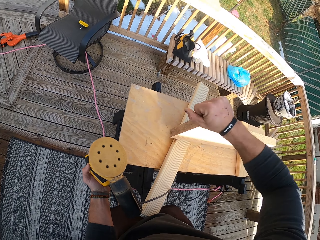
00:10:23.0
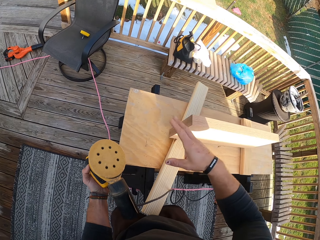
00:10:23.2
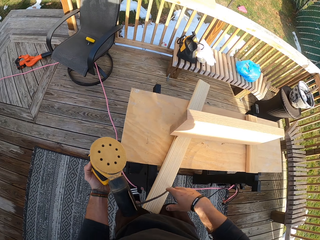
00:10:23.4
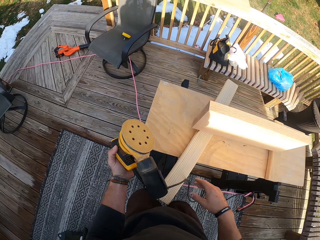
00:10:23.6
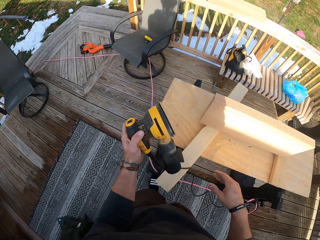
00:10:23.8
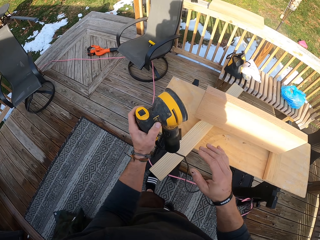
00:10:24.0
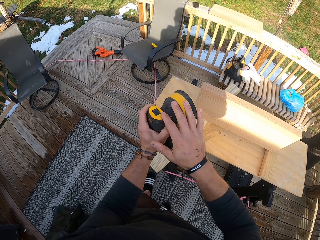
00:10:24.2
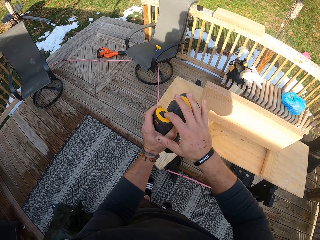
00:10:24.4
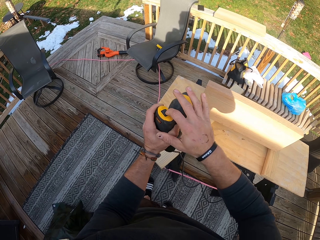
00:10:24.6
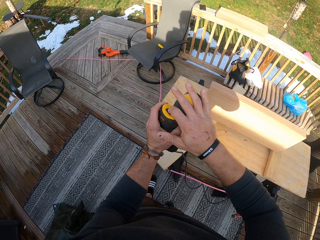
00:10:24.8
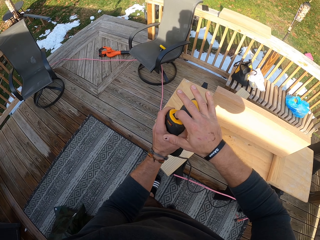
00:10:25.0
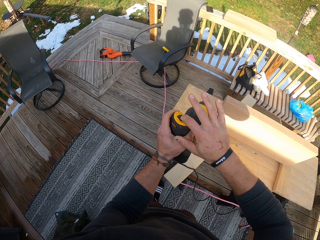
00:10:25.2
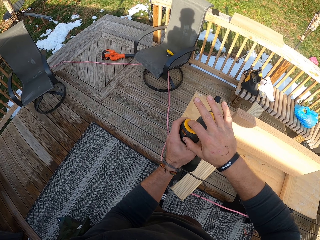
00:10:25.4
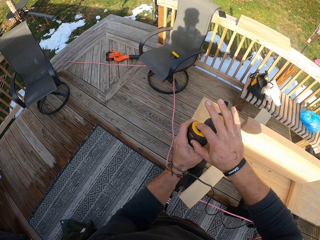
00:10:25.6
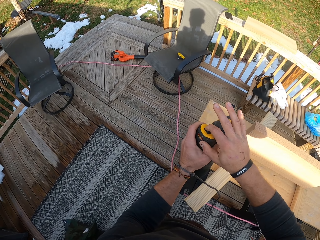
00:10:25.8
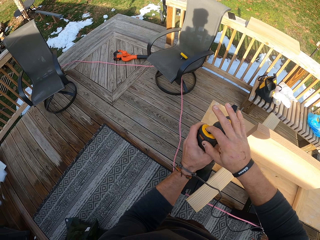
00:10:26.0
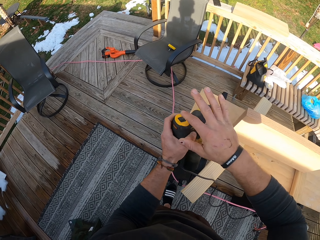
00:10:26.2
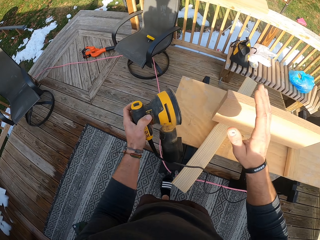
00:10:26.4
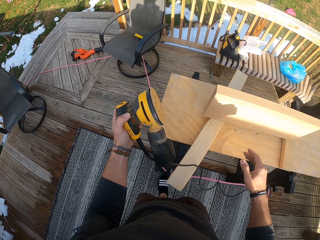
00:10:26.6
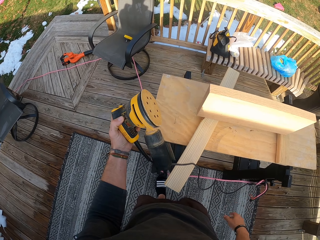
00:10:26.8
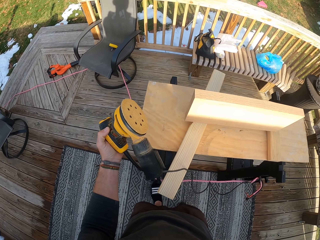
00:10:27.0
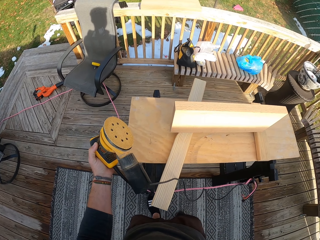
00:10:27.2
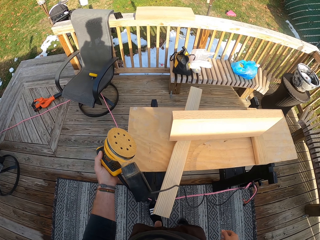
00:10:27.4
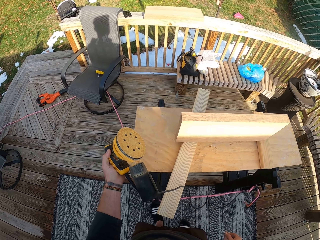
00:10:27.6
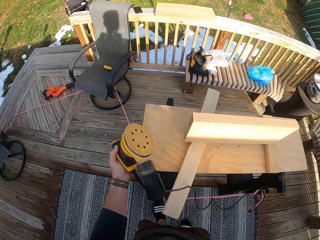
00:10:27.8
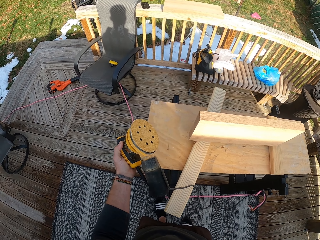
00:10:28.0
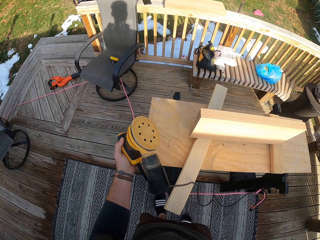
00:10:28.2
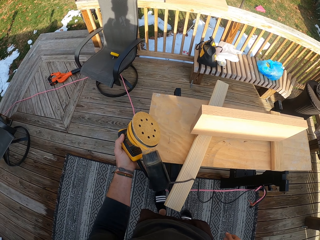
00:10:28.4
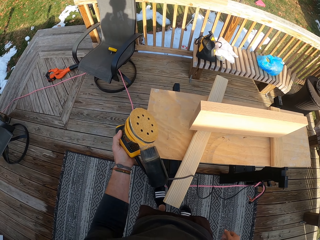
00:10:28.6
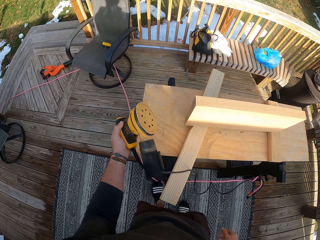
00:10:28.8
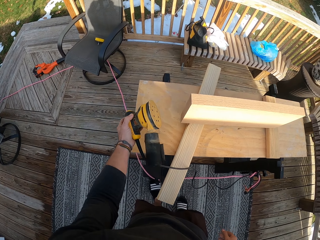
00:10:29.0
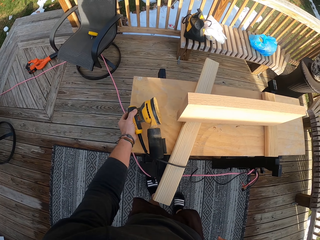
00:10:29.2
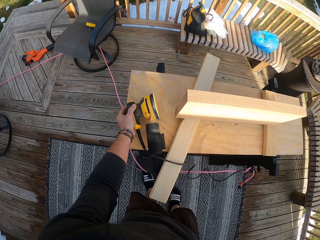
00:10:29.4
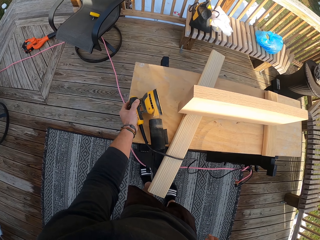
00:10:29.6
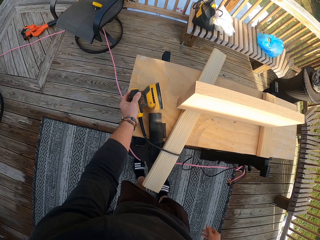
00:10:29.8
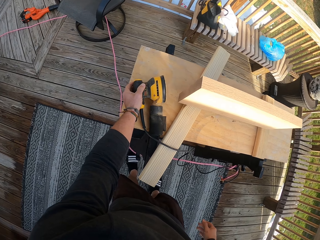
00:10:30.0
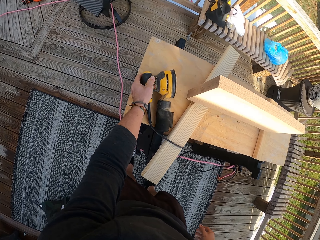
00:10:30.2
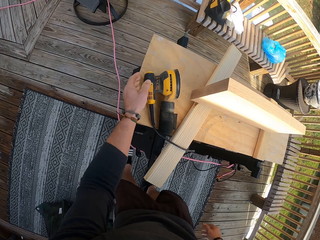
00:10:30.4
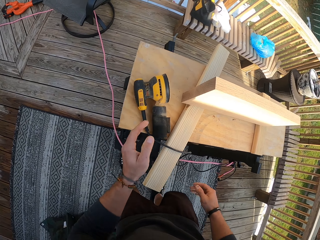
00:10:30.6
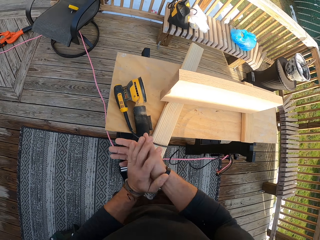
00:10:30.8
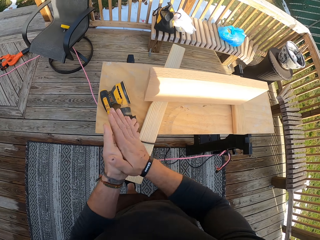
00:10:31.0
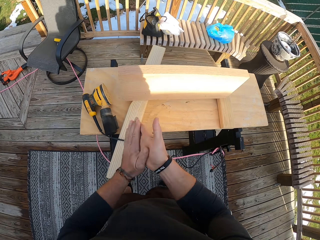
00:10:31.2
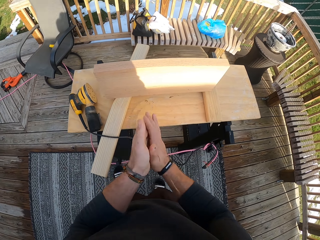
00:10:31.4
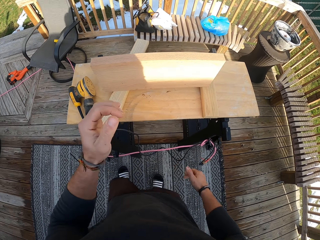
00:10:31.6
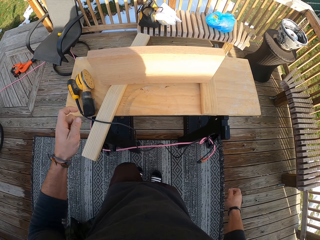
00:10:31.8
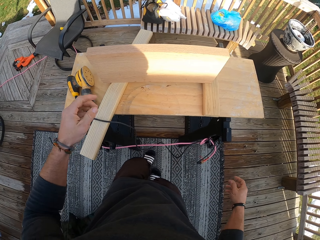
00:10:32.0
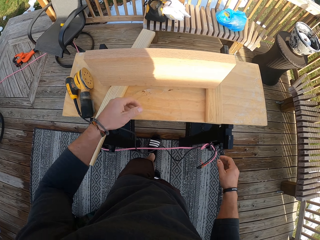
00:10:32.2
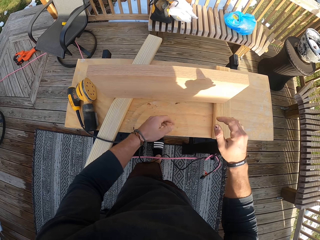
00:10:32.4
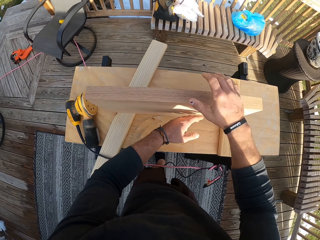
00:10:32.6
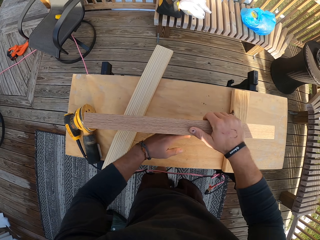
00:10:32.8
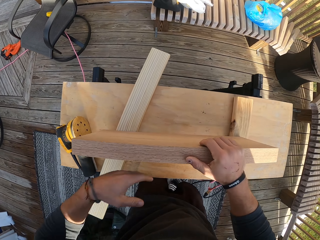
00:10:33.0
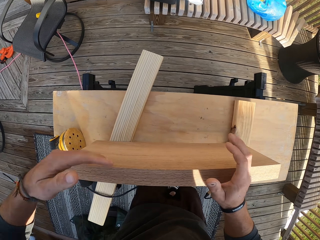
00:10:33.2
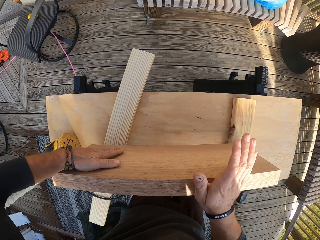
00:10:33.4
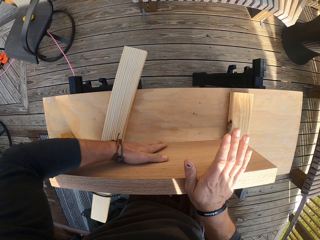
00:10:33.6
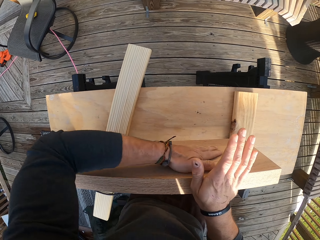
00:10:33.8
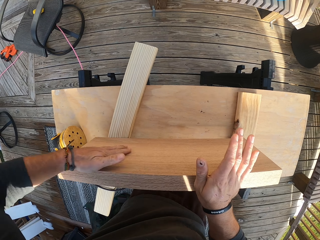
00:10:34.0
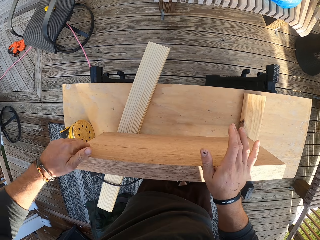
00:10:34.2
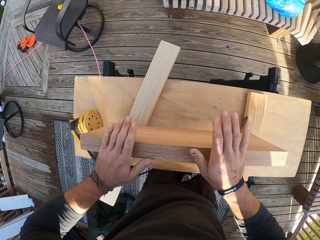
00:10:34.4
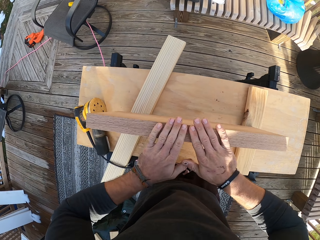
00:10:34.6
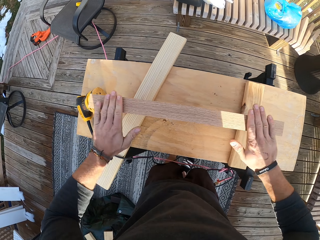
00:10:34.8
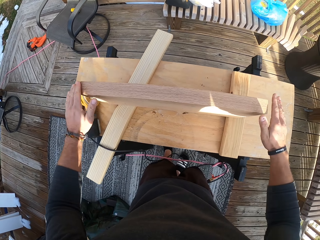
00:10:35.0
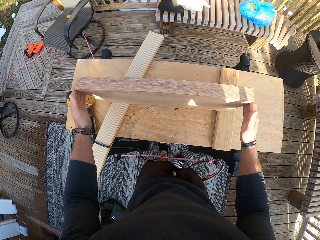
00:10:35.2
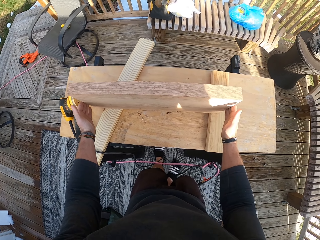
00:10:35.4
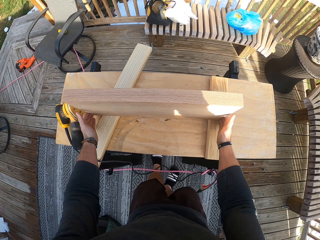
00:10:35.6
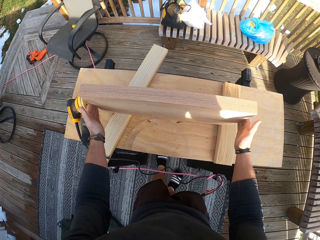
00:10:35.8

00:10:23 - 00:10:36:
The camera wearer presses a button on the electric orbital sander in his left hand with his right index finger. He turns off the sander. He places the electric orbital sander in his left hand on the table. He wipes off the dirt on his hands. He rubs his hands on the plank of wood on the table. He holds the wood with the right hand. He runs the left hand on the wood. He runs both hands on the wood.

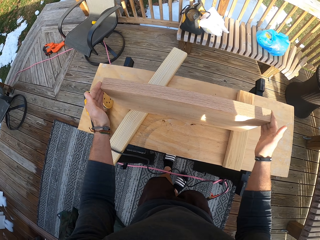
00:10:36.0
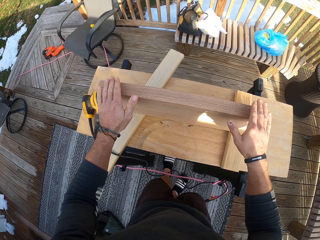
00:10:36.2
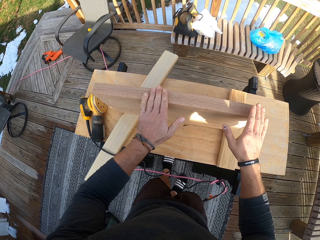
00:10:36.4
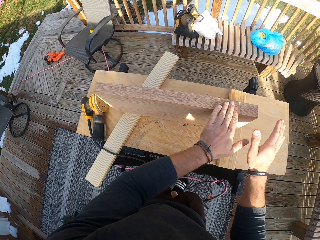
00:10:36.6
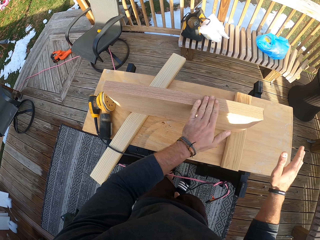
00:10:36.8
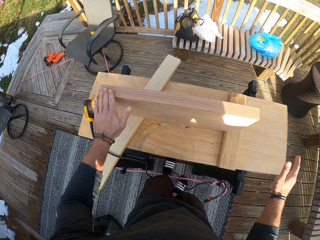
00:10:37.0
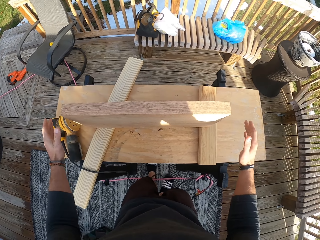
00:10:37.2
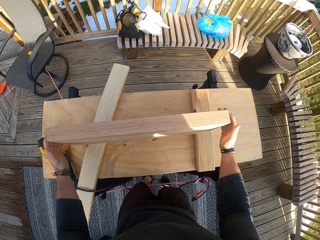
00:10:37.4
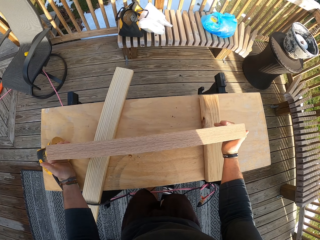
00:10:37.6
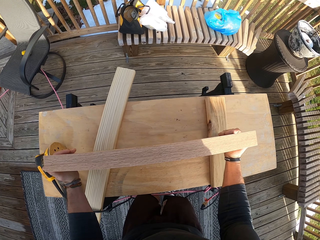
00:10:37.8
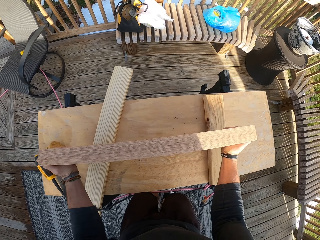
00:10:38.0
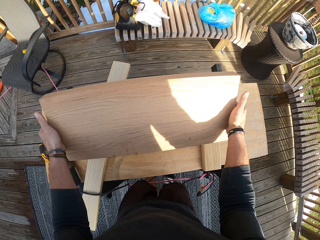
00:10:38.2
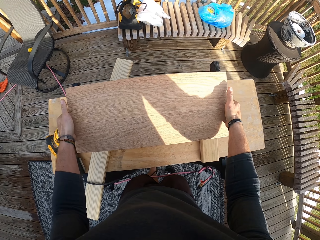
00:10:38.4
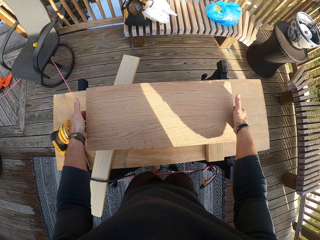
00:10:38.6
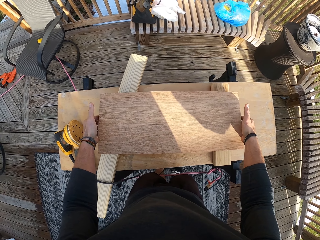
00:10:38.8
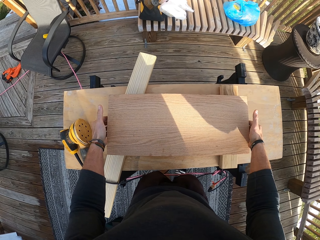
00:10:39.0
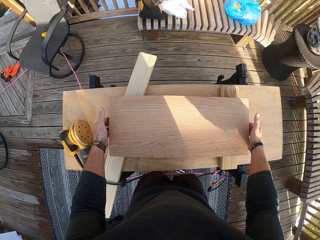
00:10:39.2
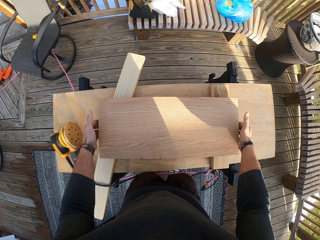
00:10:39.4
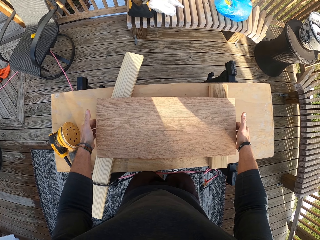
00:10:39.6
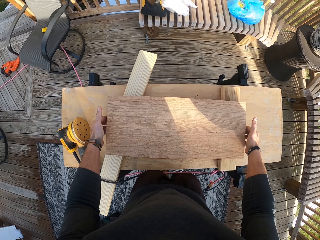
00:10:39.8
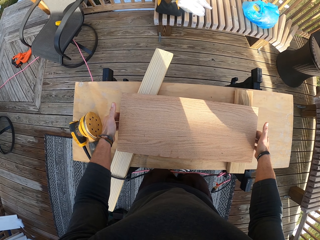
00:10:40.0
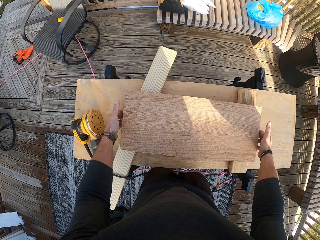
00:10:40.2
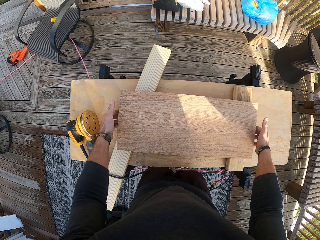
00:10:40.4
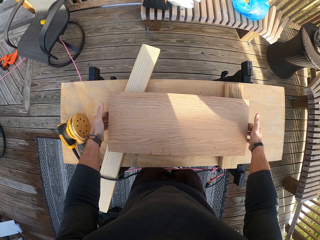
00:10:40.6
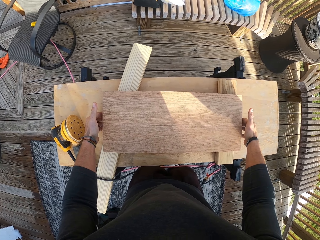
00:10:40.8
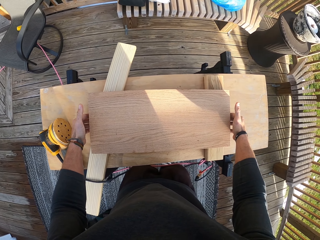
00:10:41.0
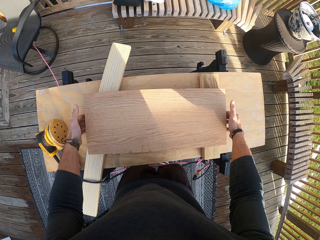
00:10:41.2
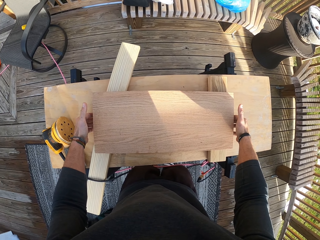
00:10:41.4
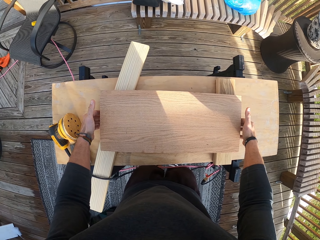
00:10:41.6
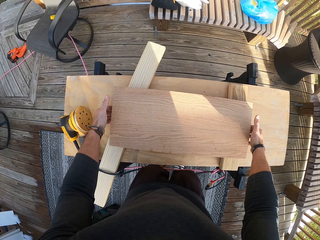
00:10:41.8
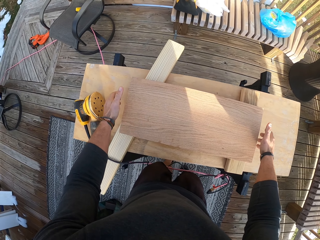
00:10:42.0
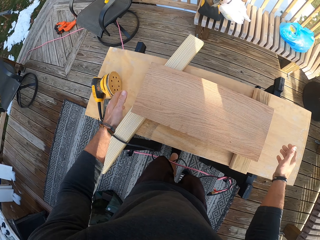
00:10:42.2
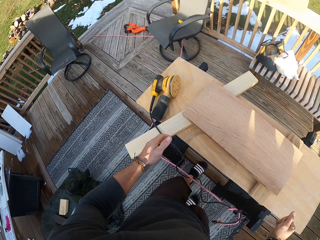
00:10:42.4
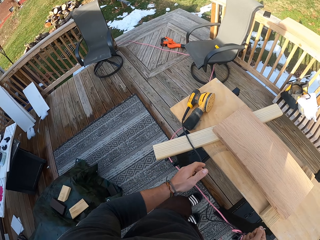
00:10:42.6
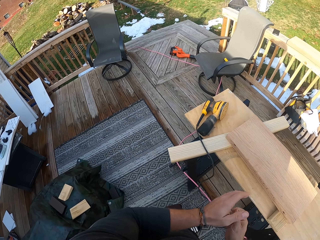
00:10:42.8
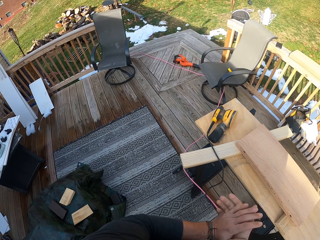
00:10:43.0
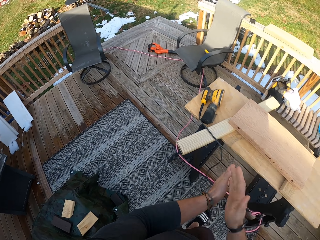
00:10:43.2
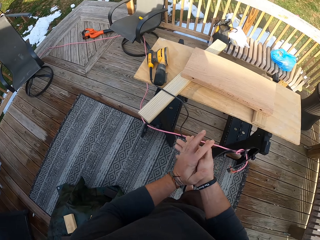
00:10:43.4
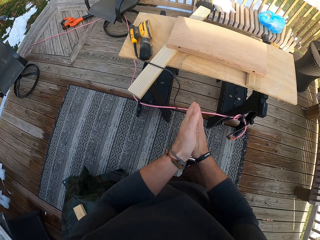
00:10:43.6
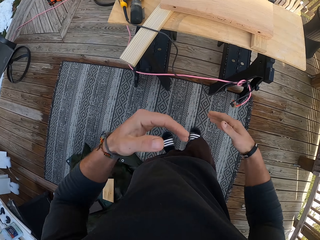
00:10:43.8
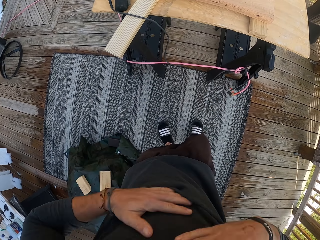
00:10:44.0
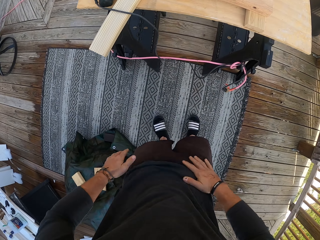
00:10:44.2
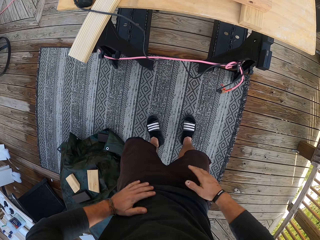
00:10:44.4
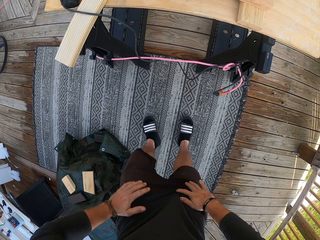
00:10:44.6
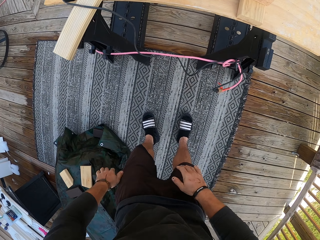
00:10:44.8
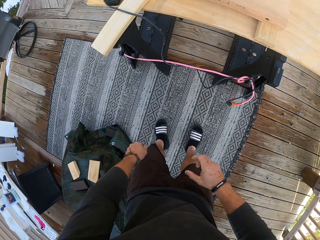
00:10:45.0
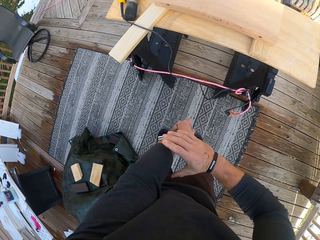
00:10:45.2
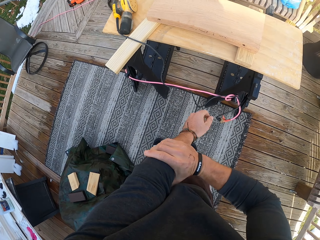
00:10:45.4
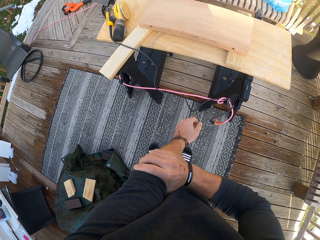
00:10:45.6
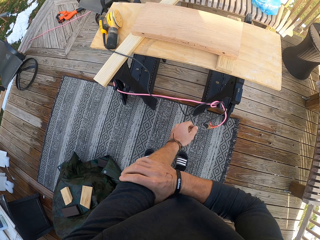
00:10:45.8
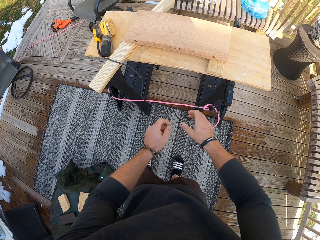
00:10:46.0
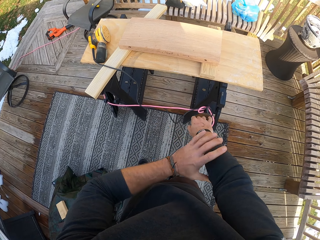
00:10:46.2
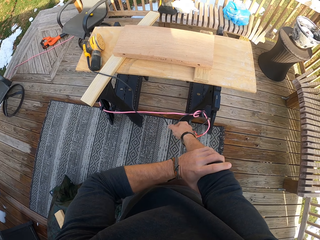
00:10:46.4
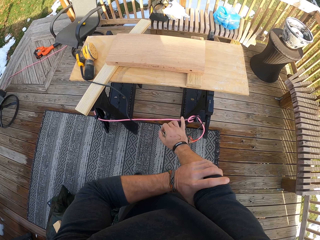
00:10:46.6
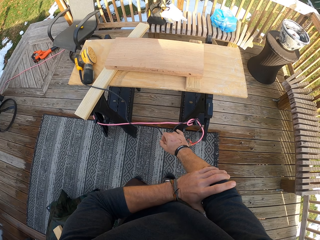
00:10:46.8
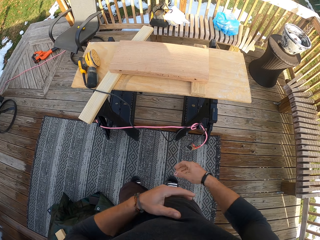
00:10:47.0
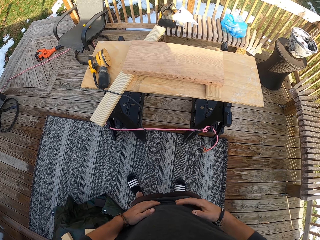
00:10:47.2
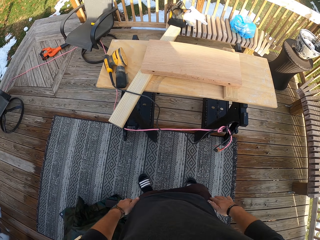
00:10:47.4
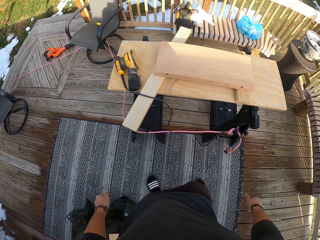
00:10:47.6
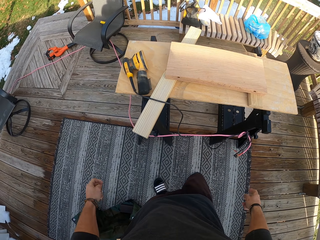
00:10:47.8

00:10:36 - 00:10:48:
The camera wearer runs the left hand on the wood. He picks the plank of wood from the table with his hands. He turns the wood on the workbench. He places the plank of wood in his hands on the table. He wipes off the dirt on his hands. He dusts his top with his hands. He adjusts the left sleeve of his top with his right hand. He adjusts the right sleeve of his top with his left hand. He wipes off his clothes with his hands.
